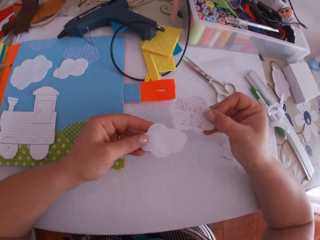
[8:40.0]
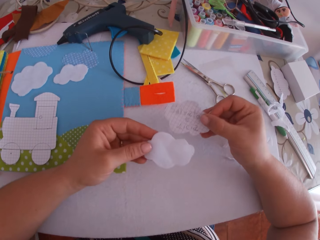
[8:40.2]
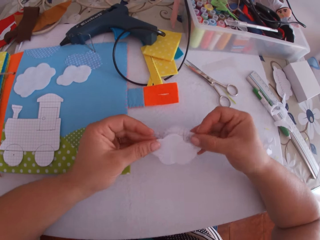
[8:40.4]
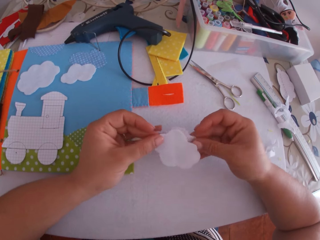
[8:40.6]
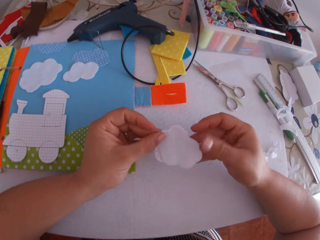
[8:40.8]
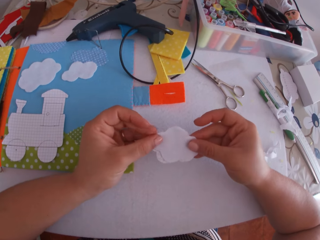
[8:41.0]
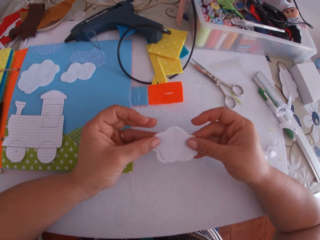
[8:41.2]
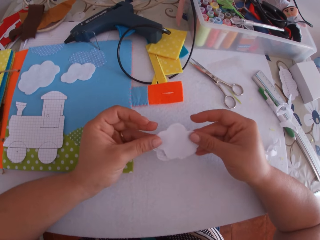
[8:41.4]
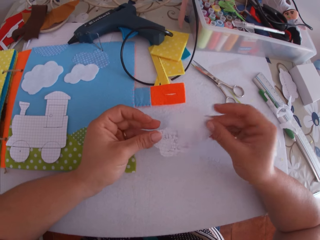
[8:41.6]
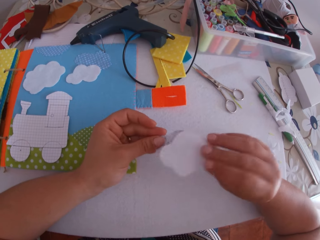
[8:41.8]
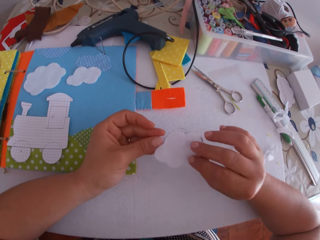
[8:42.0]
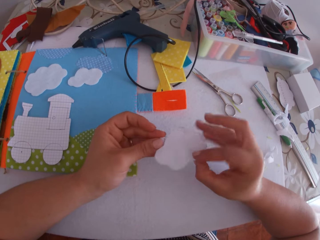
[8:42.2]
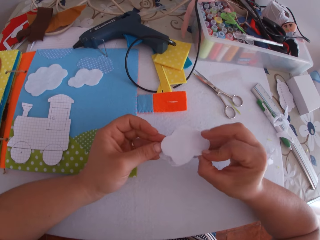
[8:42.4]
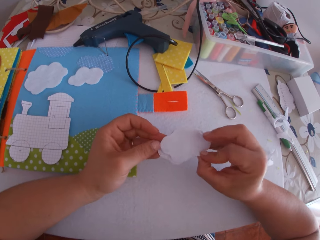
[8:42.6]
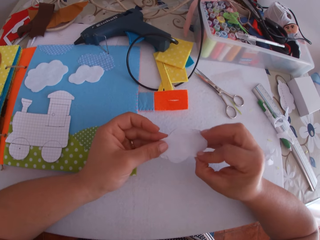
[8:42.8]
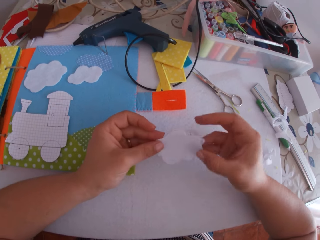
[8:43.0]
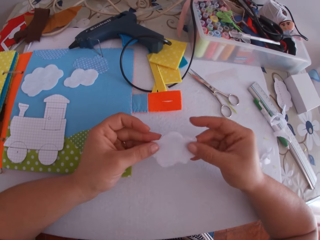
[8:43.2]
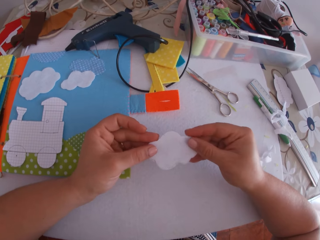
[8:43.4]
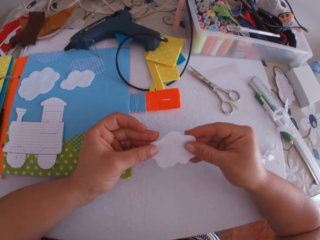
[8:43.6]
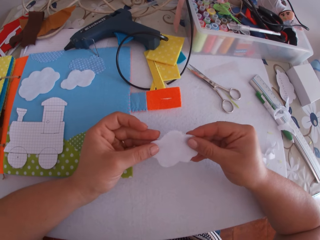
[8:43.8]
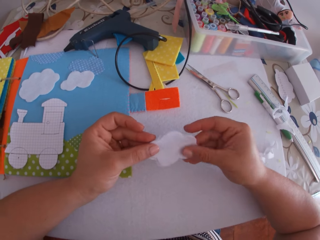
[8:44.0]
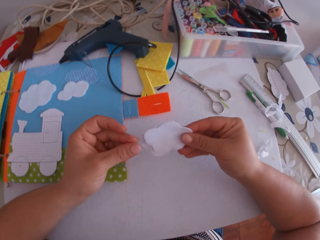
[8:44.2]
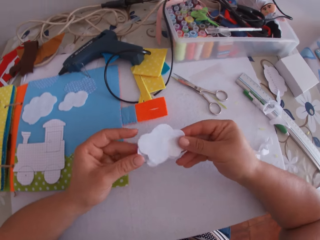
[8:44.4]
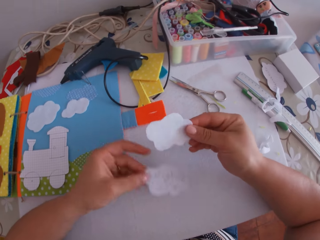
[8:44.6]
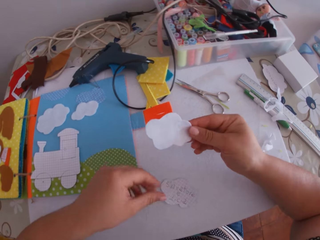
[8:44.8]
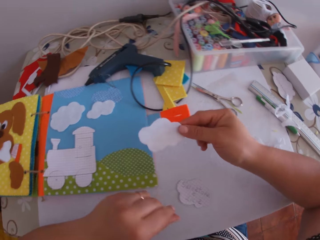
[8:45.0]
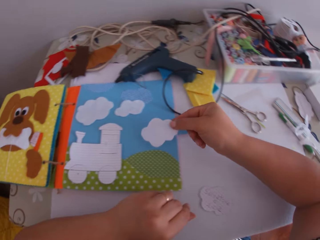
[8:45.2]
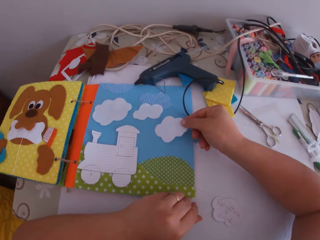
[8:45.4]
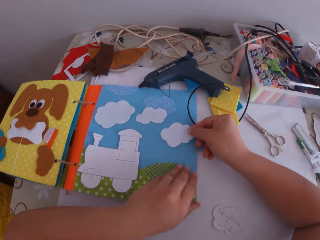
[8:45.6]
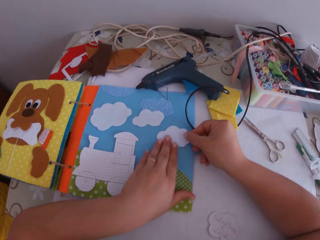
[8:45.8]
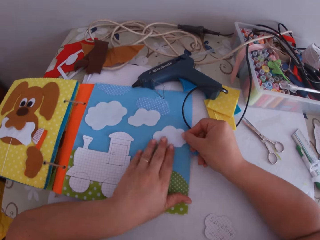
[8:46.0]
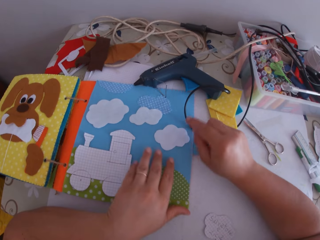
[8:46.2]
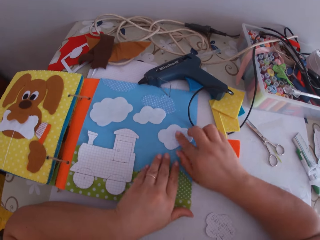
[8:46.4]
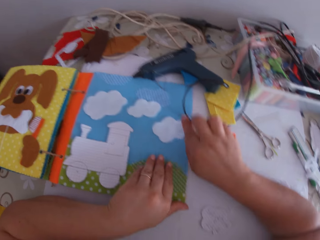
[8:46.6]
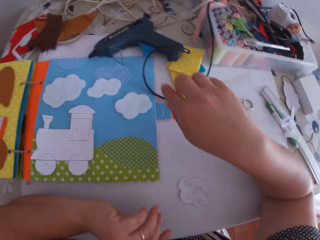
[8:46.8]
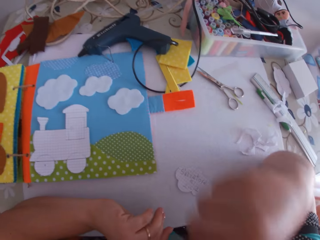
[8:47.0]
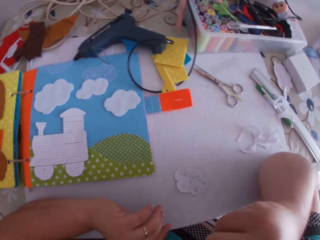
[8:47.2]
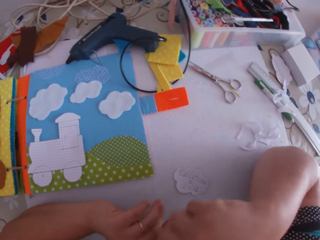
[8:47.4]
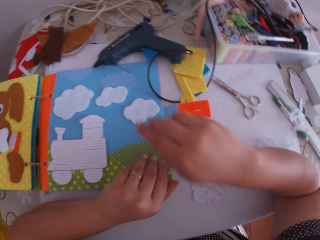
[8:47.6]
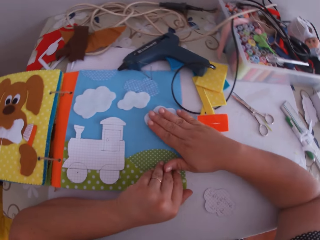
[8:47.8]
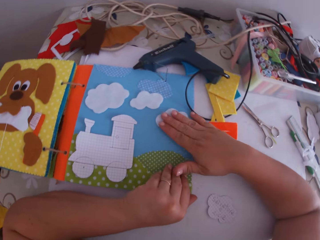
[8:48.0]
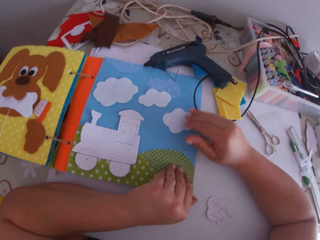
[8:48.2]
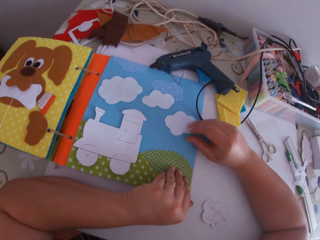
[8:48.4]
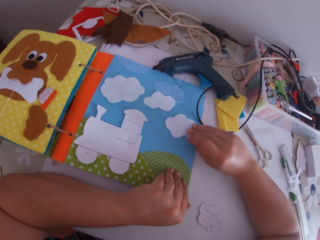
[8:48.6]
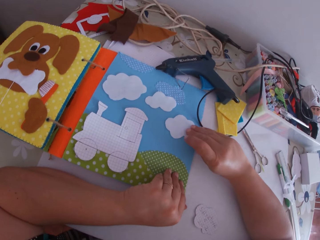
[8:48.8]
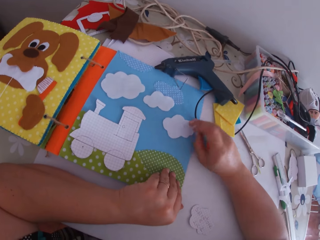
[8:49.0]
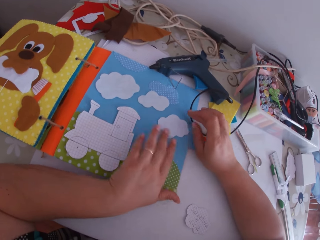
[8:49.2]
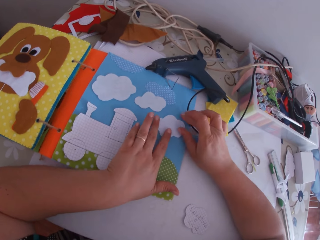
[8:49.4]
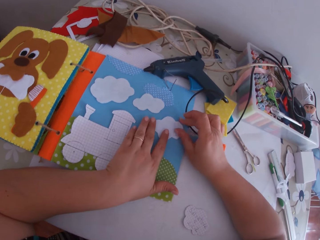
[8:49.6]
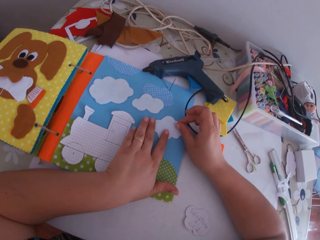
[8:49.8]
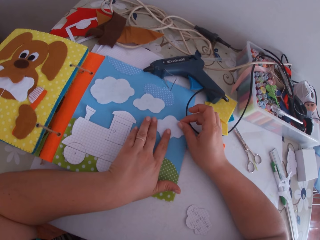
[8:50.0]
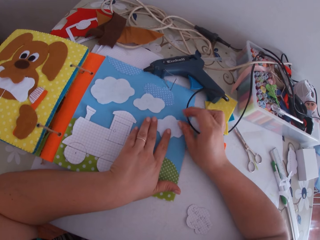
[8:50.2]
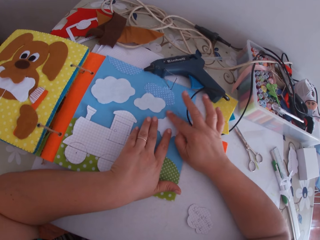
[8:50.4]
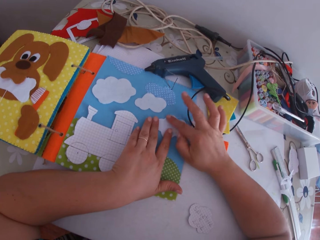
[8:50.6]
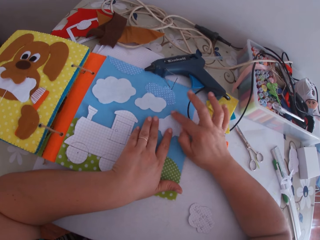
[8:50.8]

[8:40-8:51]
The camera wearer swings her hand. She fits the felt material on the piece of paper. She turns the felt material, holds the felt material, and touches the felt material. She drops the piece of paper. She swings her hand. She places the piece of felt material on the art binder with her right hand. She touches the felt material. She swings her hand. She touches something. She swings her hand. She adjusts the piece of material on the art binder with both hands. She holds the felt material. She swings her hand.

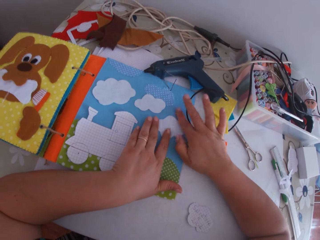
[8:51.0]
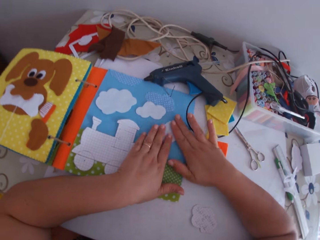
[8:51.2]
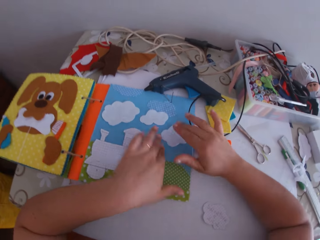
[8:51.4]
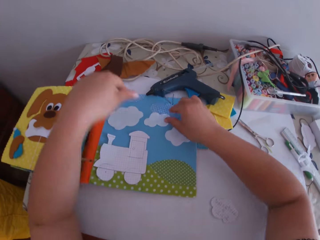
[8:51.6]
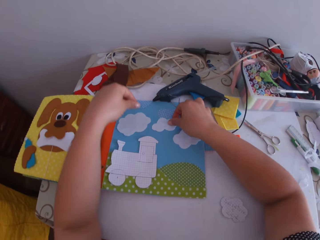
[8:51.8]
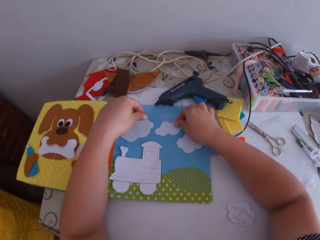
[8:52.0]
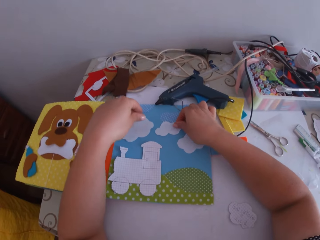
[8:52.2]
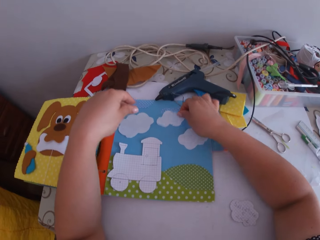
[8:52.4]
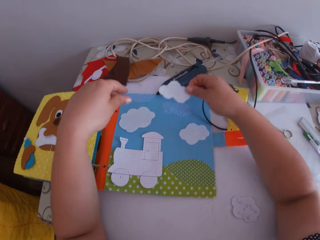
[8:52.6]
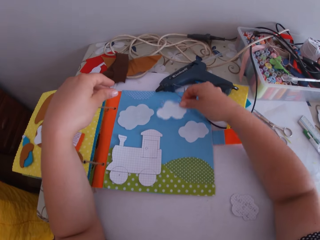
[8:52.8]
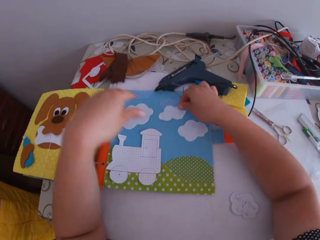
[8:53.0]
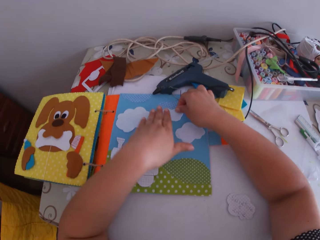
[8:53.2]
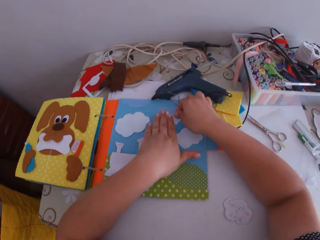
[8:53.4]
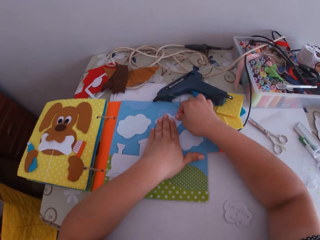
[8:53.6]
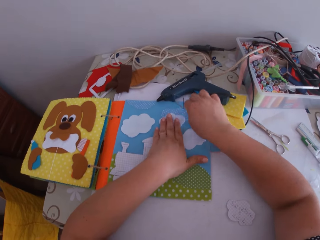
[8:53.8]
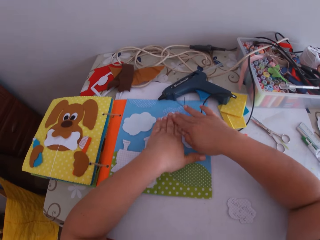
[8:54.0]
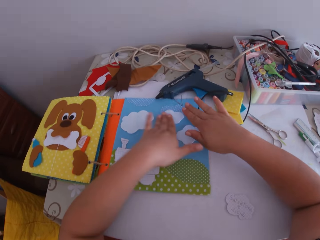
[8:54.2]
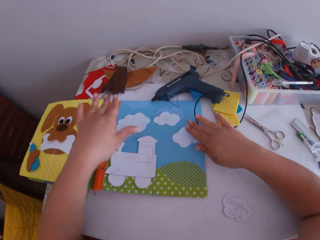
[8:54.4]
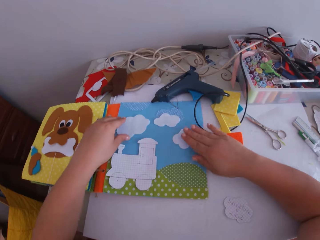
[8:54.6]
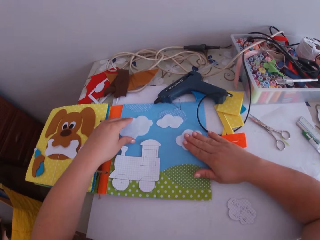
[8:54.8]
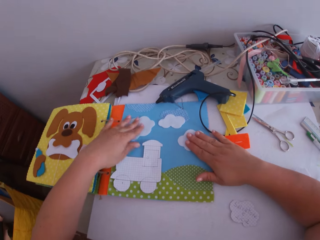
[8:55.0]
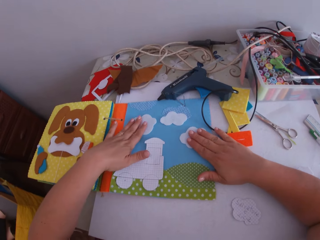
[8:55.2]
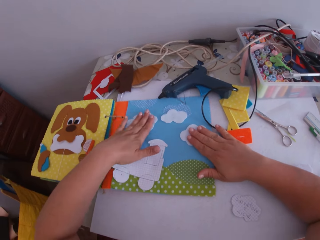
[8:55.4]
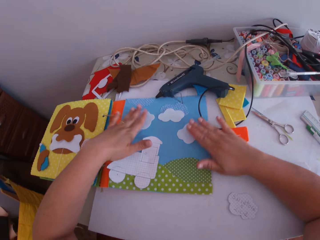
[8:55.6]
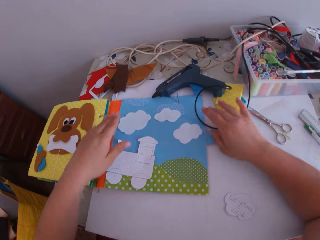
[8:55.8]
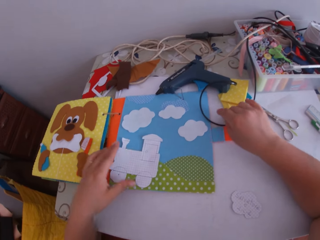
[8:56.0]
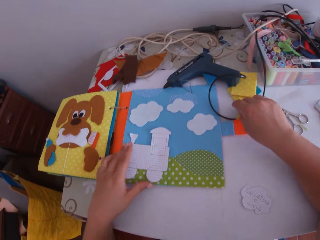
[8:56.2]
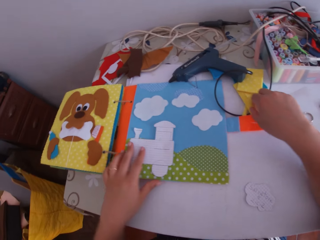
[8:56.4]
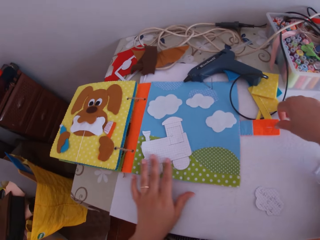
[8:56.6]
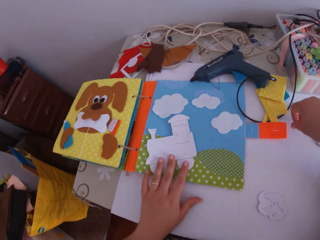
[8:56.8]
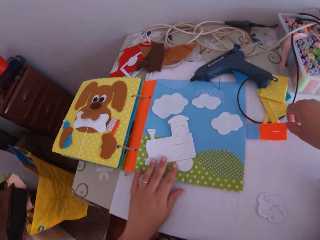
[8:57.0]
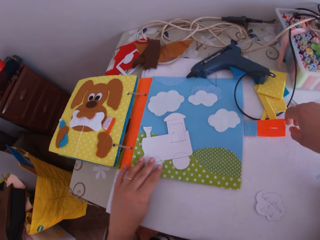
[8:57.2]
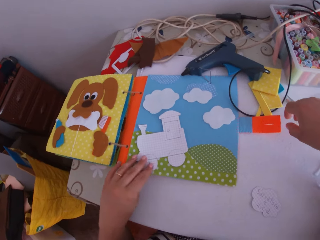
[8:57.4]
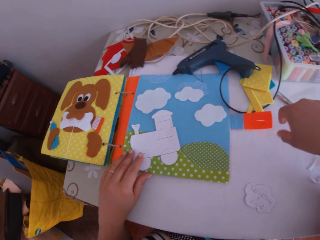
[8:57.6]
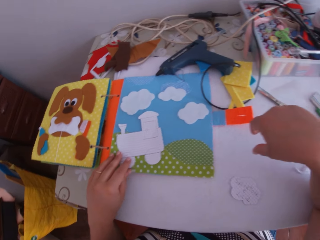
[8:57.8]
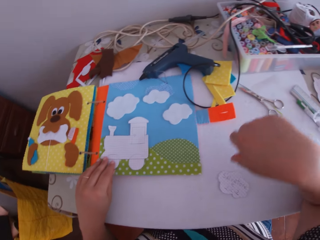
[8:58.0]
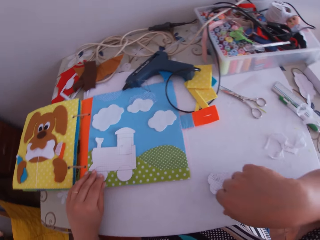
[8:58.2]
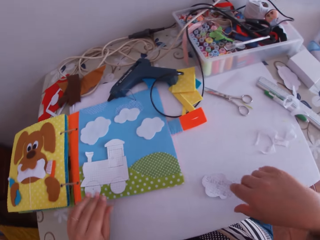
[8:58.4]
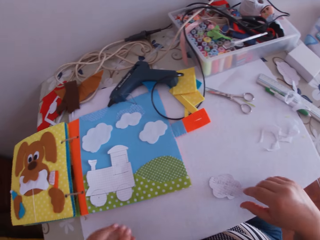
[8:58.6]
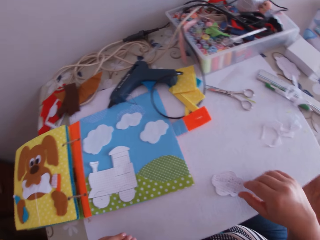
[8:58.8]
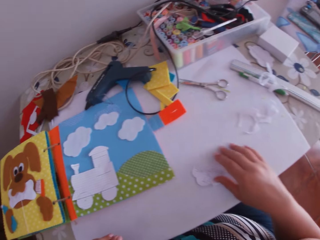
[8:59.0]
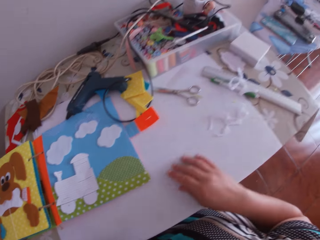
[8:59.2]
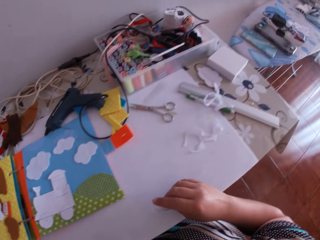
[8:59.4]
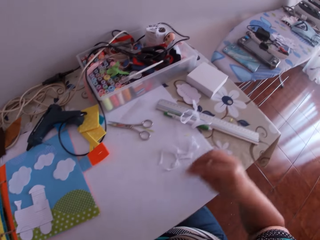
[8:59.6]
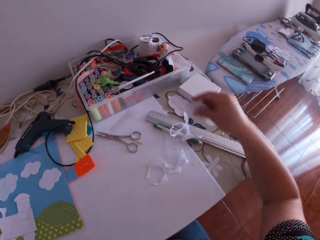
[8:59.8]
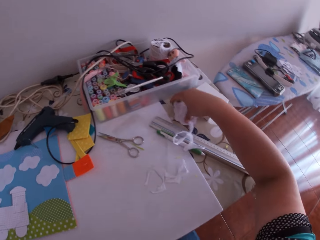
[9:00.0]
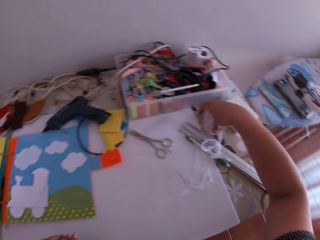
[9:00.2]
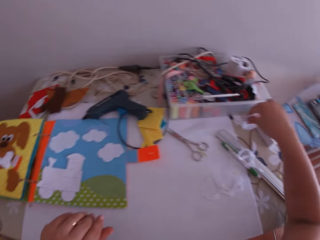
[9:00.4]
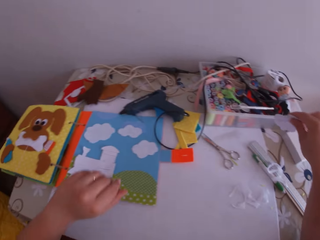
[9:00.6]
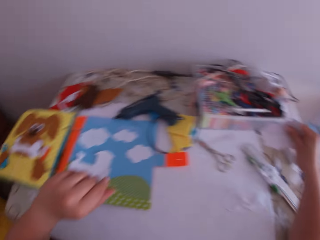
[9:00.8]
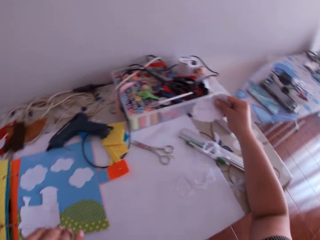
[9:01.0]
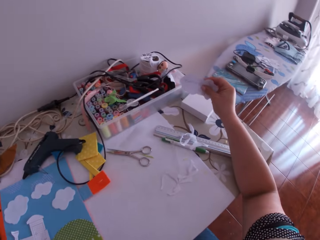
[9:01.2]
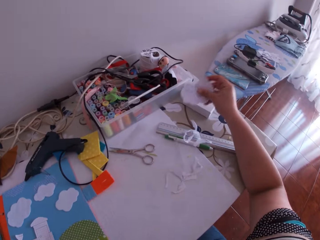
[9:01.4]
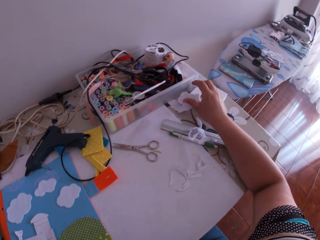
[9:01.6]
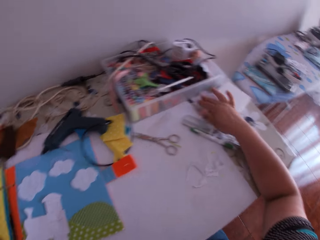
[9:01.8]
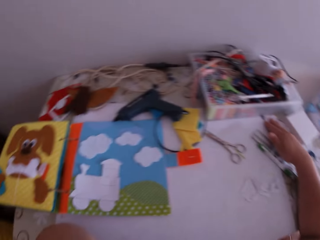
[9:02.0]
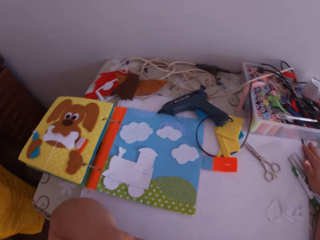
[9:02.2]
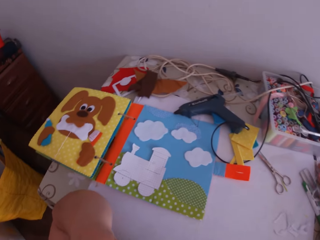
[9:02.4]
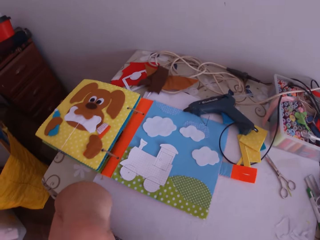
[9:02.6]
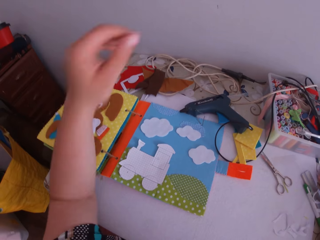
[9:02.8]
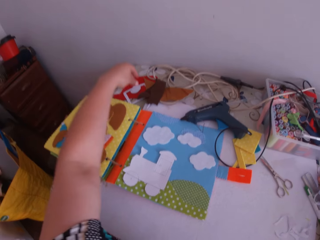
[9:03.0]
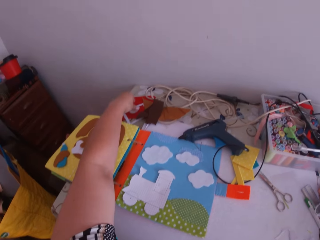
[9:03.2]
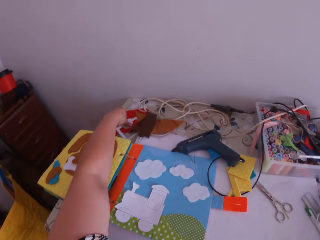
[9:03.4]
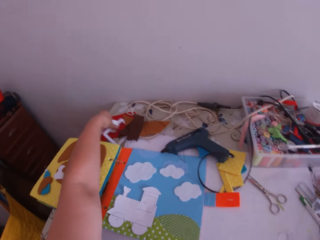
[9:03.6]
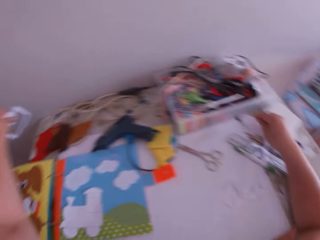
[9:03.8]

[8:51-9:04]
The camera wearer swings her hand. She picks up the felt material, drops the felt material, touches the felt material, and holds the felt material. She swings her hand. She moves the paper train craft. She swings her hand. She picks up a piece of paper. She swings her hand. She picks up a piece of paper. She swings her hand. She drops the pieces of paper. She leans her hand on the desk. She swings her hand.
